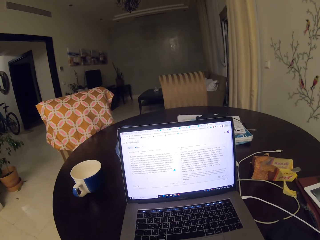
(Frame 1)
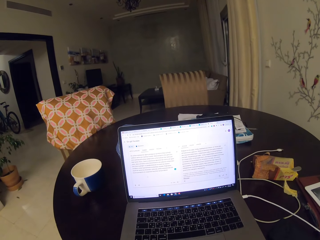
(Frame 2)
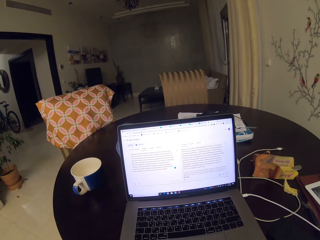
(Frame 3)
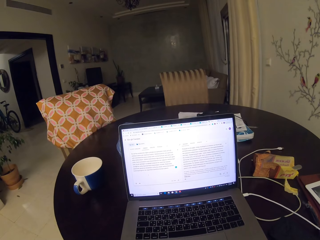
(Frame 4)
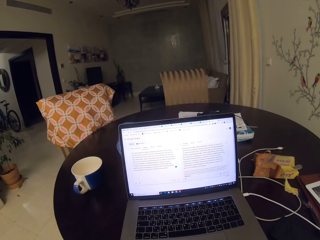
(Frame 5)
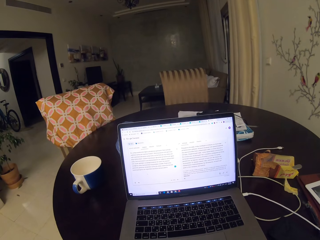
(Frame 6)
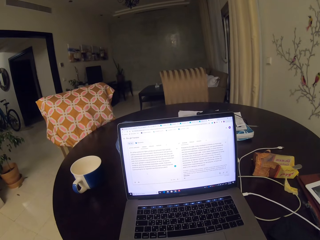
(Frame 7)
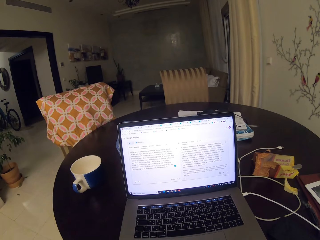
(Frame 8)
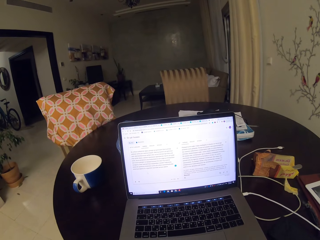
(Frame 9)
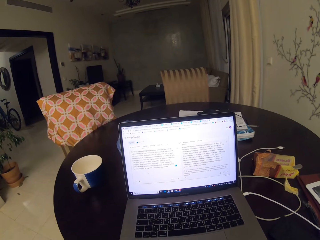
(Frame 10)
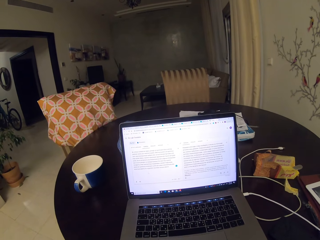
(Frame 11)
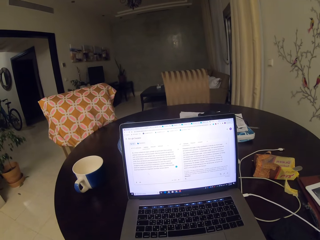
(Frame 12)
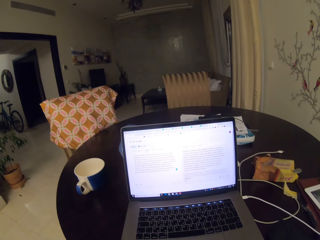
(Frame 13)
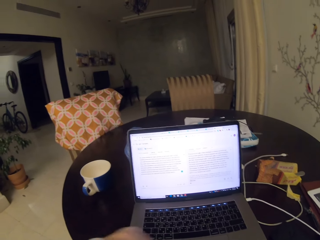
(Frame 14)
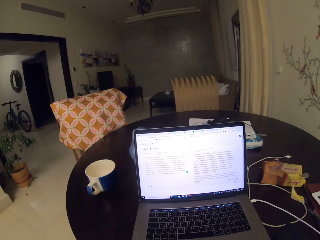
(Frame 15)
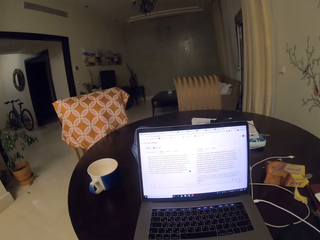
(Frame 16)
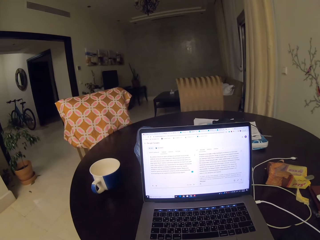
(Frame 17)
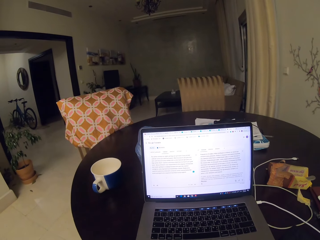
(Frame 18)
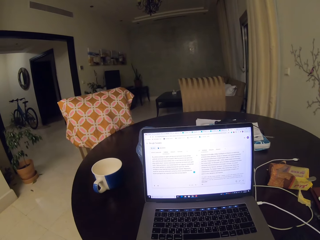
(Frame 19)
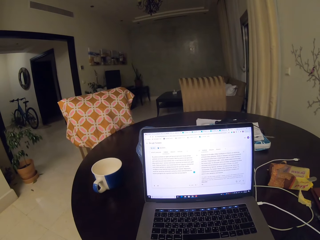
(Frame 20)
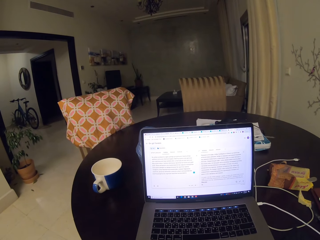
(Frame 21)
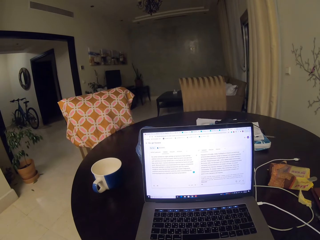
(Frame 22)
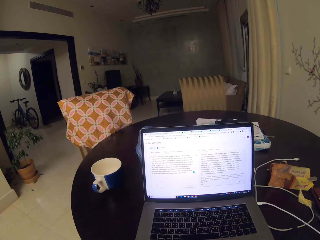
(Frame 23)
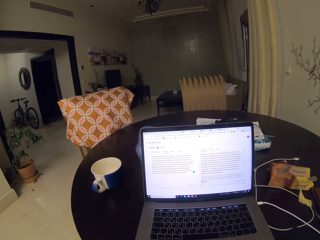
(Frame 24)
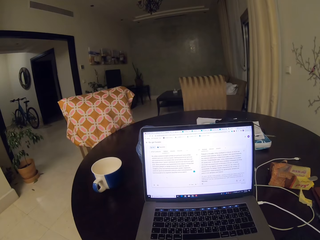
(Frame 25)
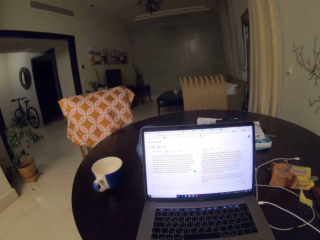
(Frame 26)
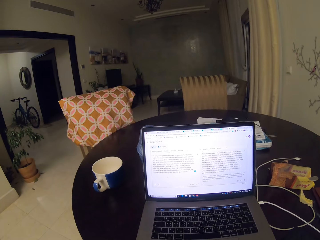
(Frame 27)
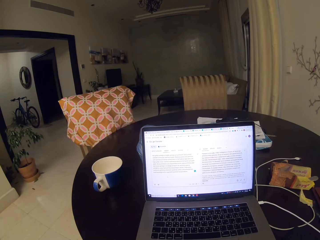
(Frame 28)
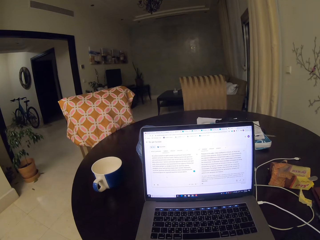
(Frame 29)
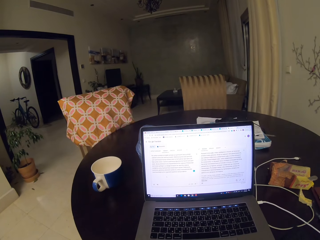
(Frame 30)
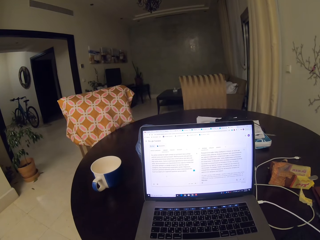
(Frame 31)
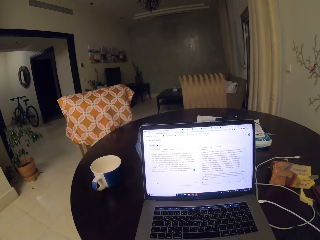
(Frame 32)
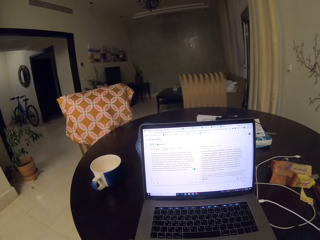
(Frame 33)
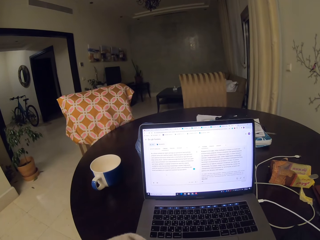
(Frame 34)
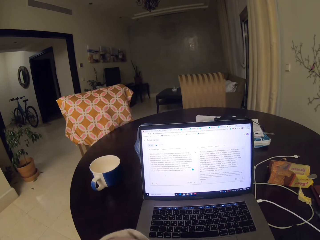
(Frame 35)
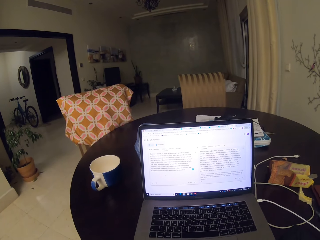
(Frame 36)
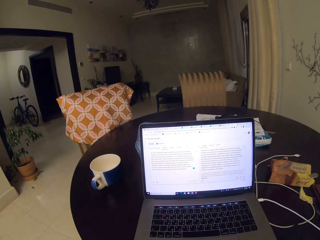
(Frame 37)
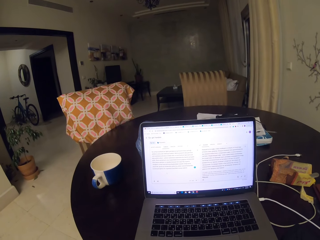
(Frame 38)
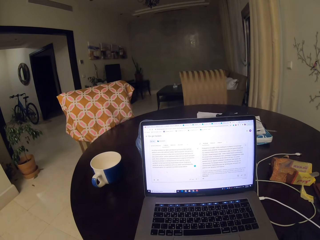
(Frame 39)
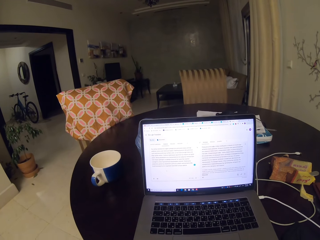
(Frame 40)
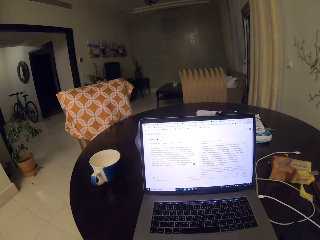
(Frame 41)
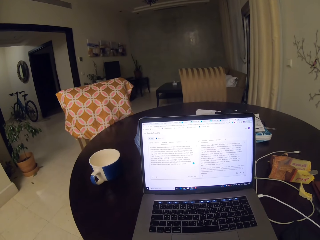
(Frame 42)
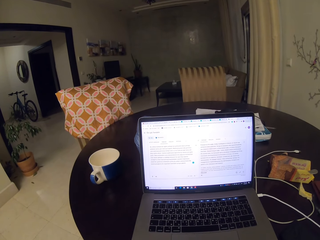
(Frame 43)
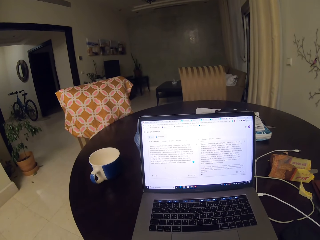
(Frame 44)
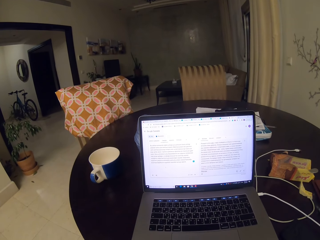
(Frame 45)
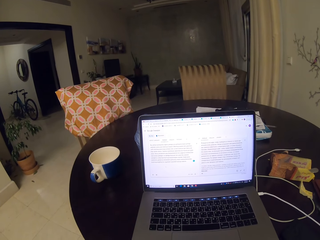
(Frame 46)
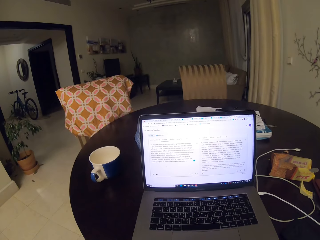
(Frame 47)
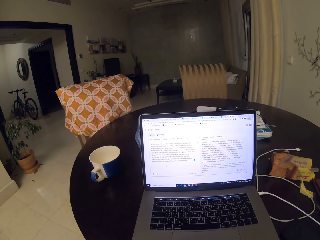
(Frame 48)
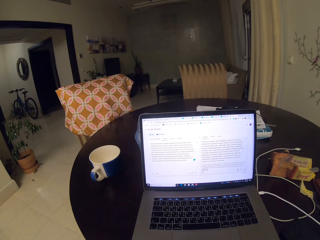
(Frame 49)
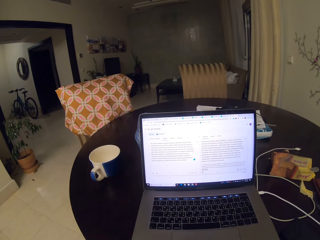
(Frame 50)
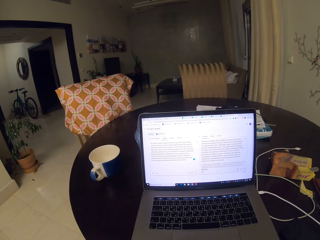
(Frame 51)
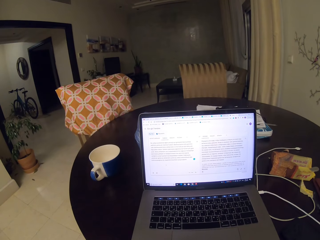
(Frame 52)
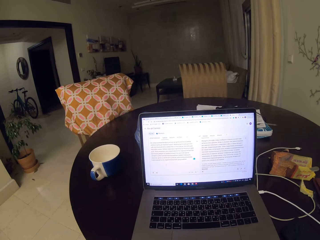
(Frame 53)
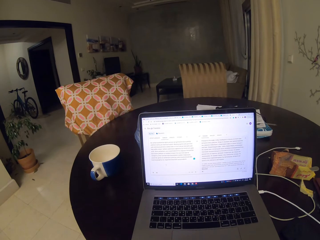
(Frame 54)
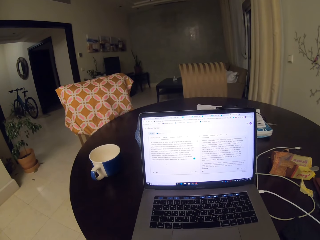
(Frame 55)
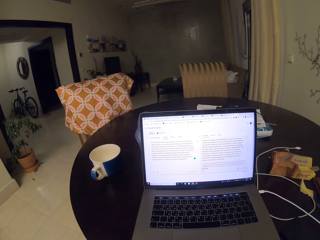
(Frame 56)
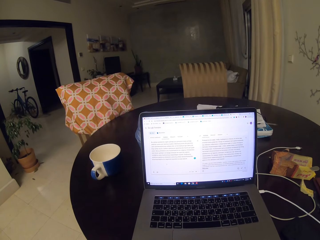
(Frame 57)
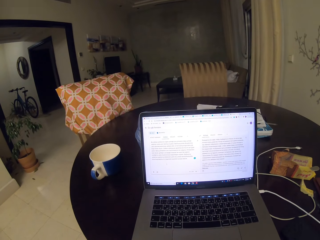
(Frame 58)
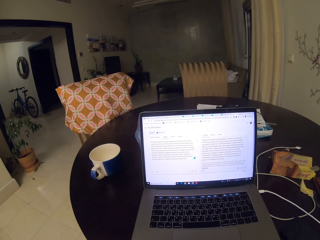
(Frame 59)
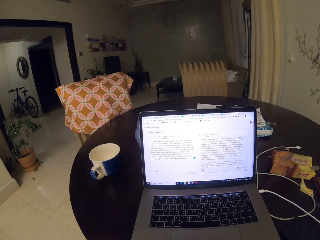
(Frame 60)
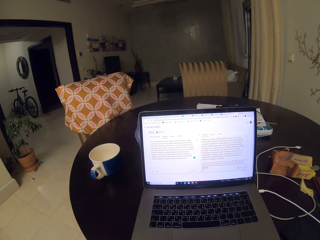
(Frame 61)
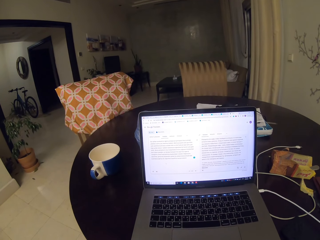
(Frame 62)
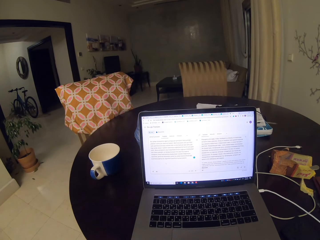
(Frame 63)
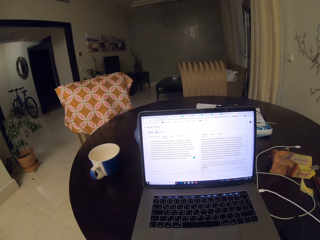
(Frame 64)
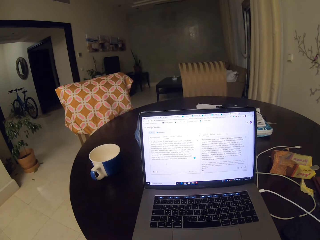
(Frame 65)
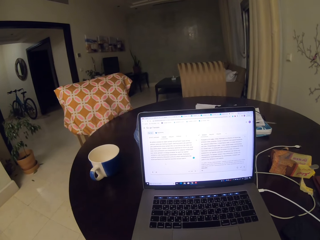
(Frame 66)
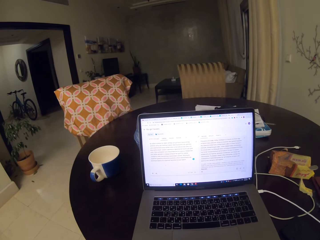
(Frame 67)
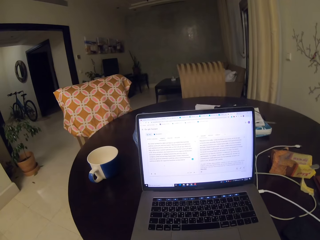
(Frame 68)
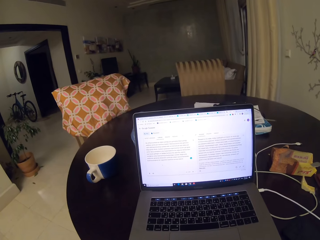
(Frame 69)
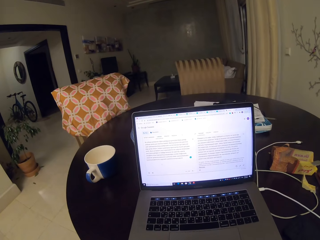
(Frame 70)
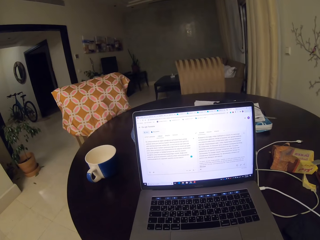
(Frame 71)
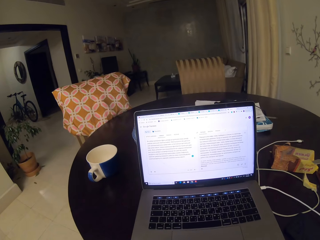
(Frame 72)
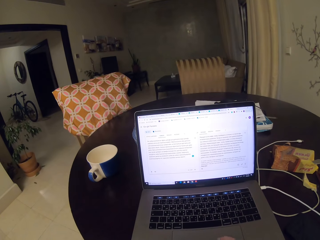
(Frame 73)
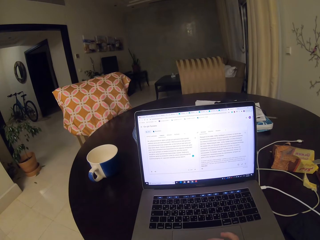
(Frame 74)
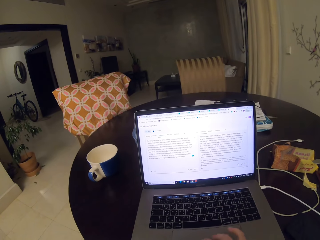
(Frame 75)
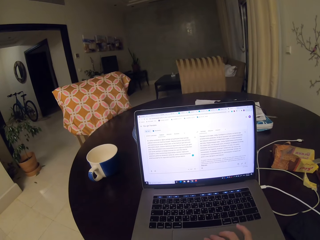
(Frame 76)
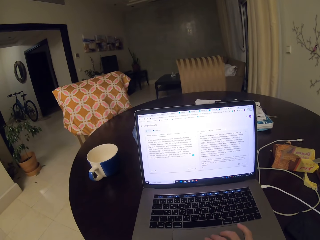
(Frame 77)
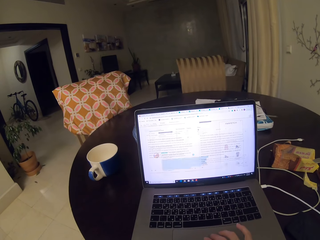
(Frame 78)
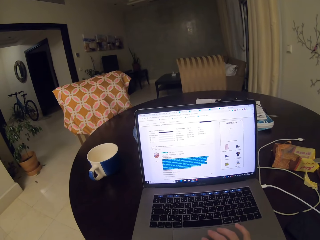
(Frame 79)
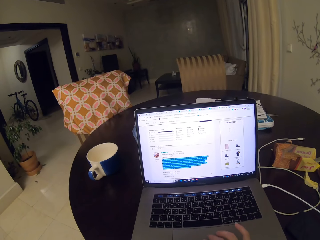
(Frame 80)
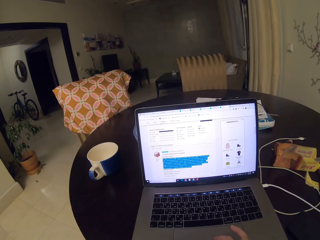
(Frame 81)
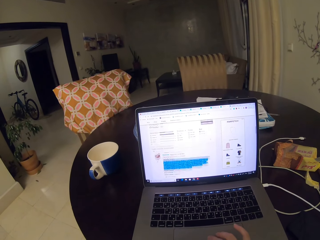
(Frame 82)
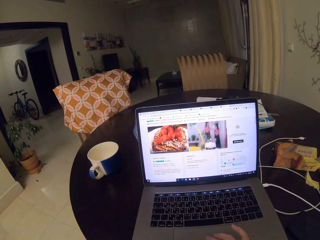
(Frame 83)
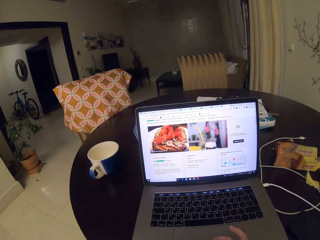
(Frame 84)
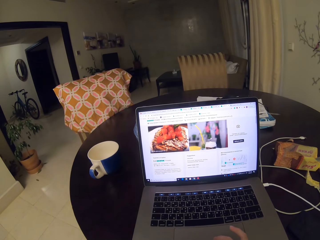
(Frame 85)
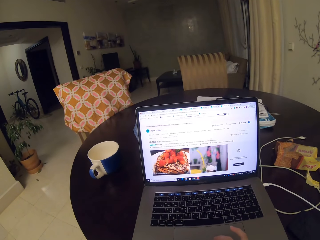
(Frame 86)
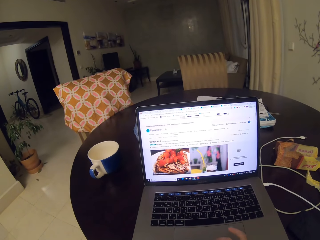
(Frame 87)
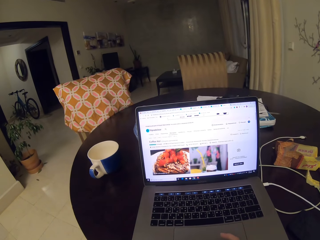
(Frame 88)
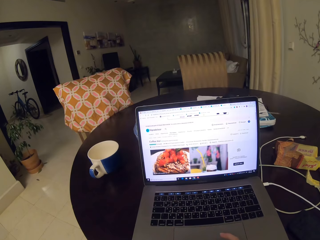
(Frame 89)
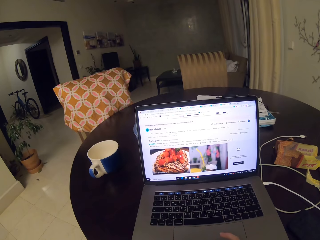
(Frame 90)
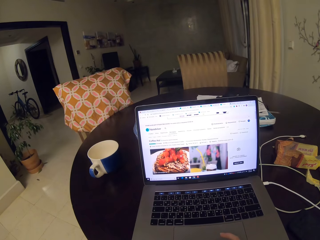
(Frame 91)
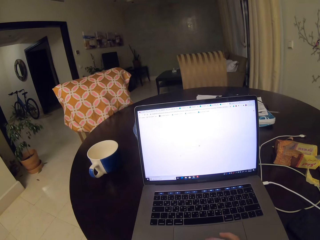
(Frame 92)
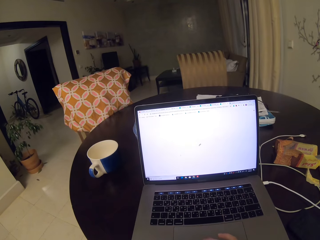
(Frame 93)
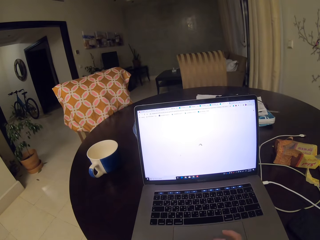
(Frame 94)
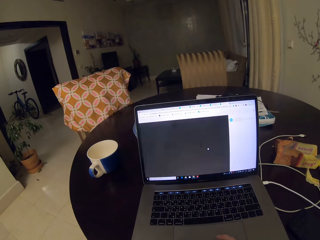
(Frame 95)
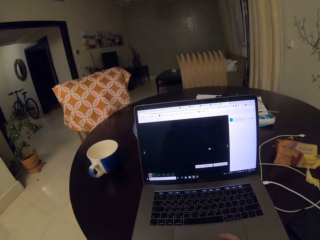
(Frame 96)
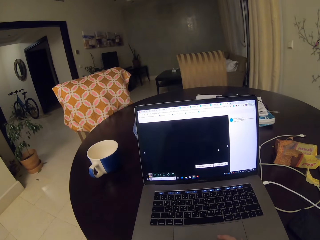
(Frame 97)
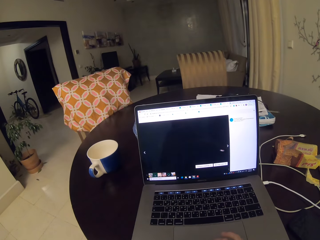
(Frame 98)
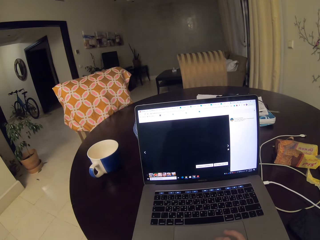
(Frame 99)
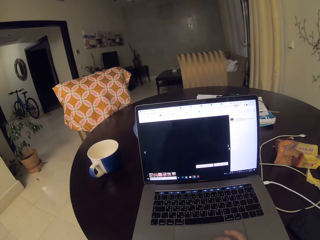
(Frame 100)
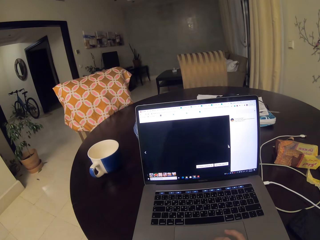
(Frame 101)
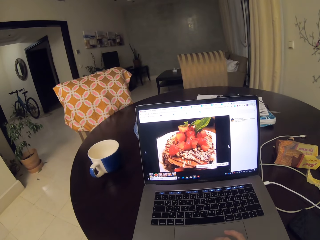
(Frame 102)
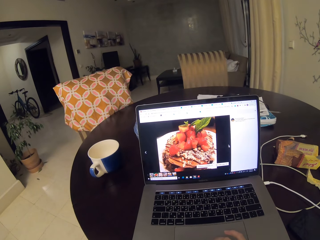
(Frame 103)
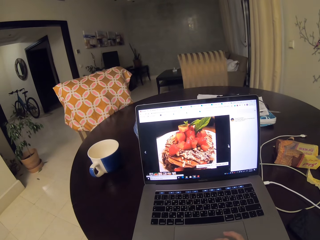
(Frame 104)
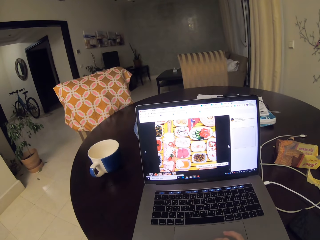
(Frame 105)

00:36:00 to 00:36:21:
The camera wearer stares at a laptop screen. They stare at the laptop screen again. They look at the laptop screen. They operate the laptop.
